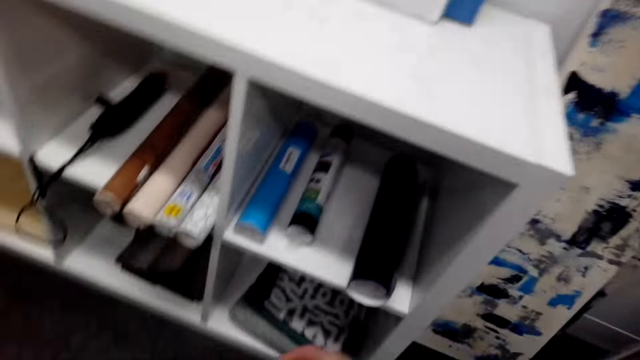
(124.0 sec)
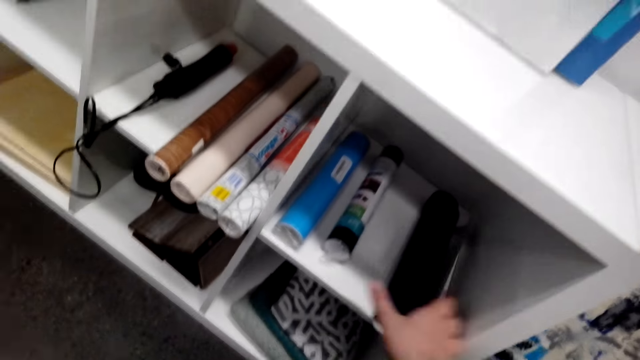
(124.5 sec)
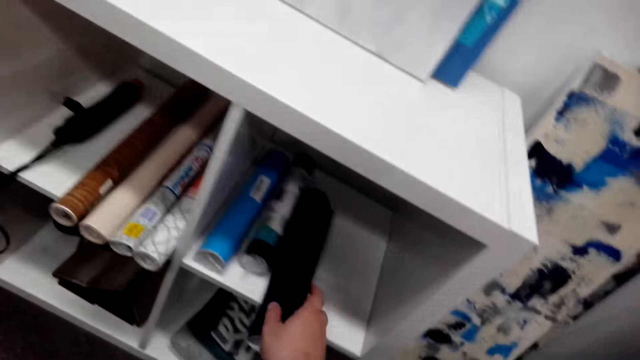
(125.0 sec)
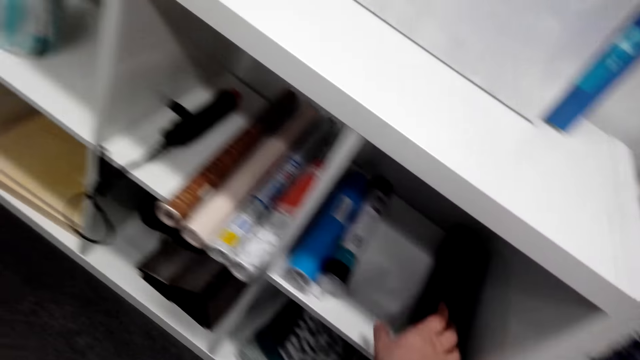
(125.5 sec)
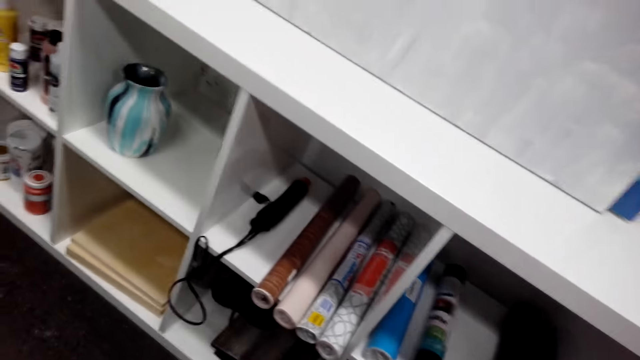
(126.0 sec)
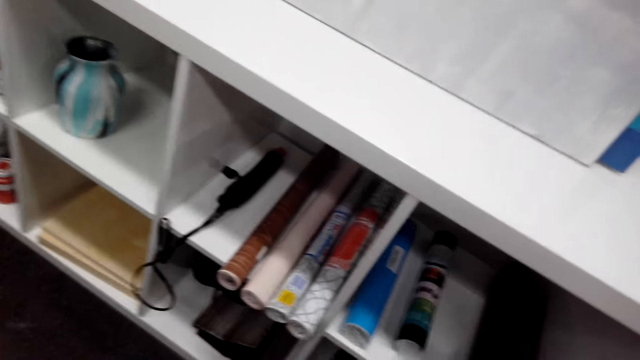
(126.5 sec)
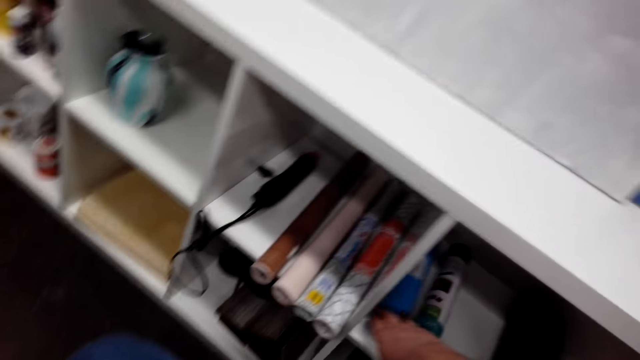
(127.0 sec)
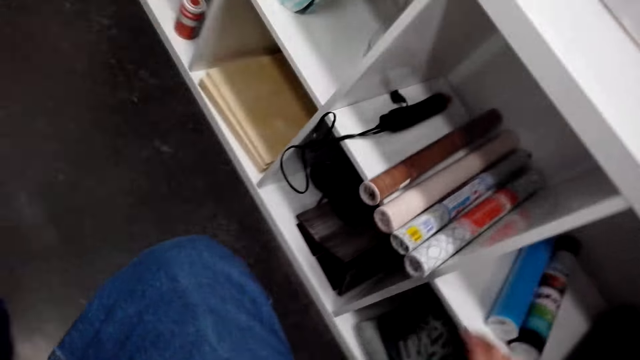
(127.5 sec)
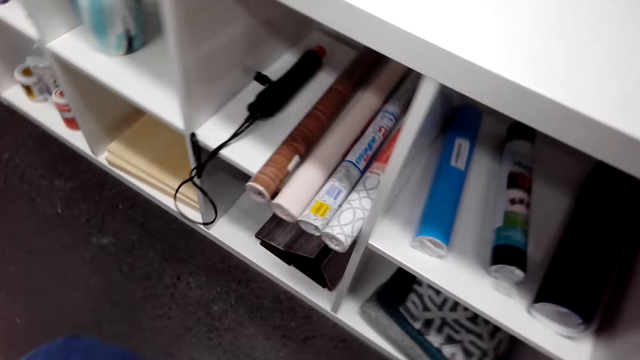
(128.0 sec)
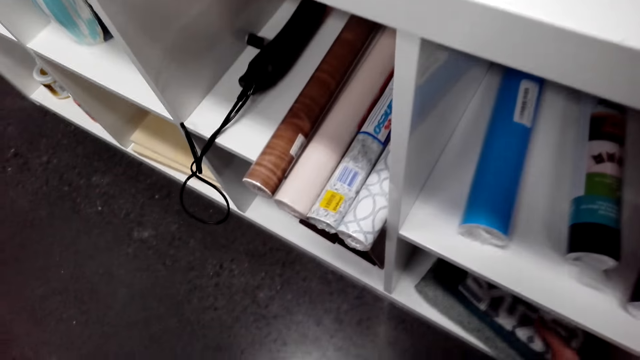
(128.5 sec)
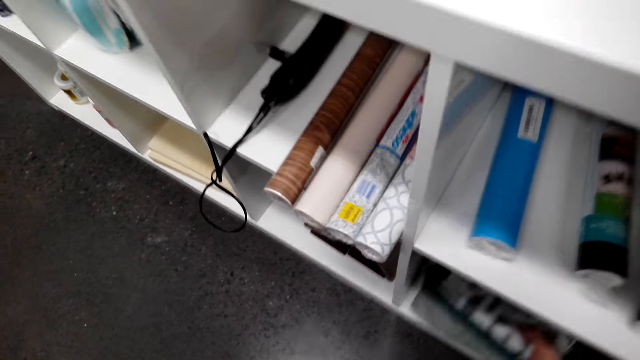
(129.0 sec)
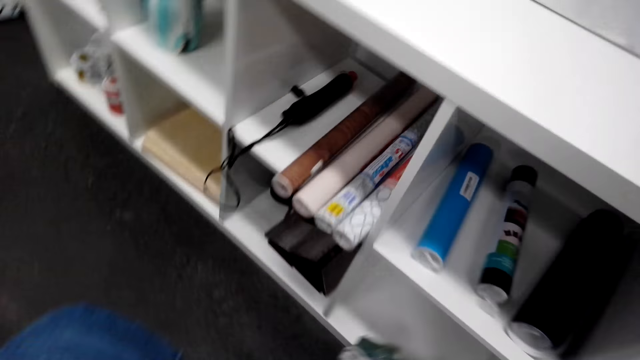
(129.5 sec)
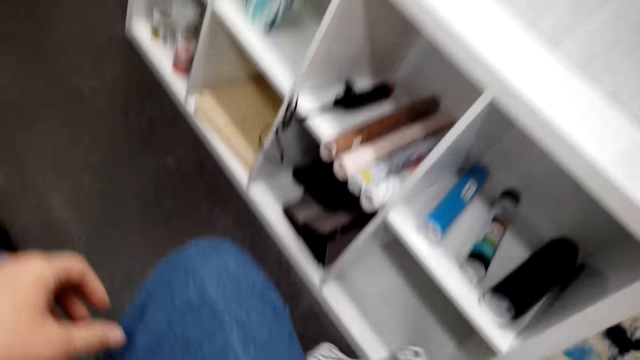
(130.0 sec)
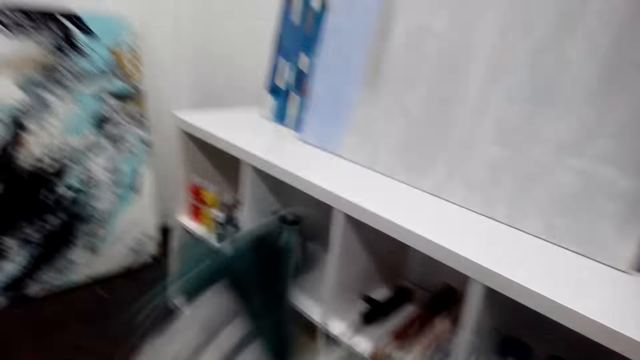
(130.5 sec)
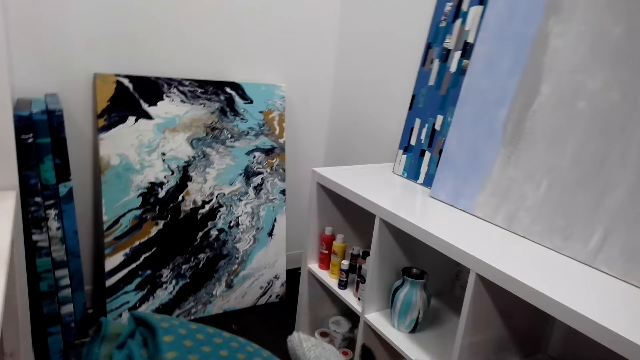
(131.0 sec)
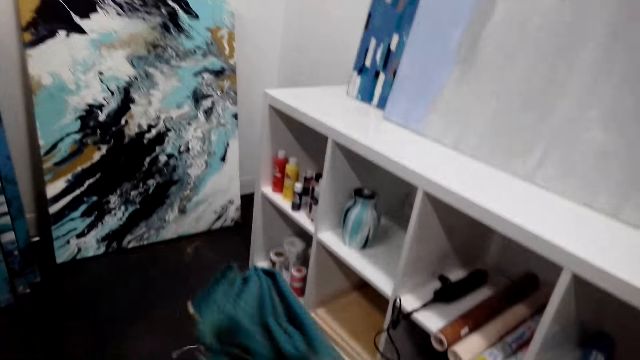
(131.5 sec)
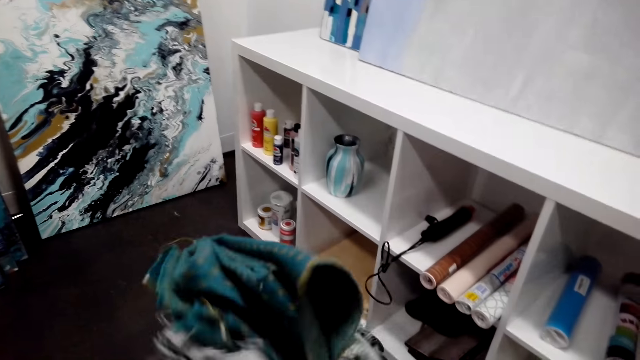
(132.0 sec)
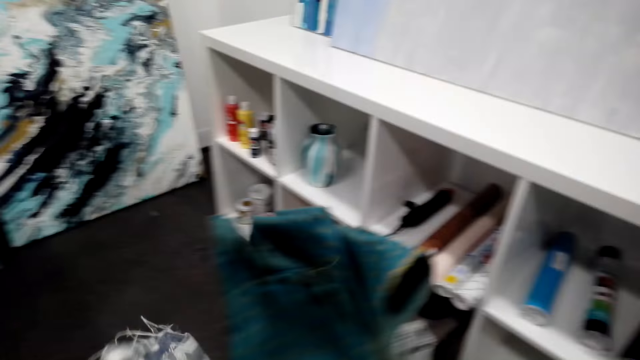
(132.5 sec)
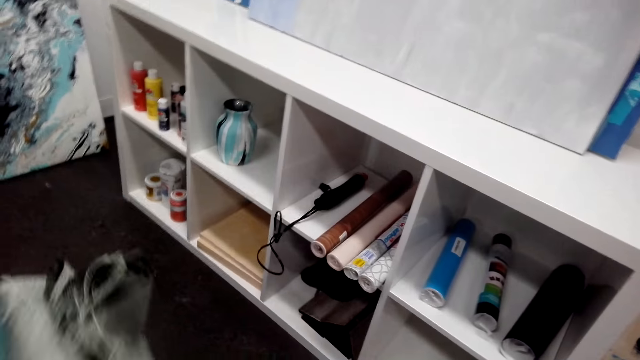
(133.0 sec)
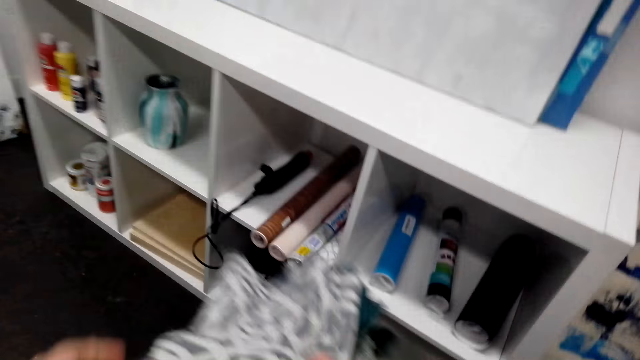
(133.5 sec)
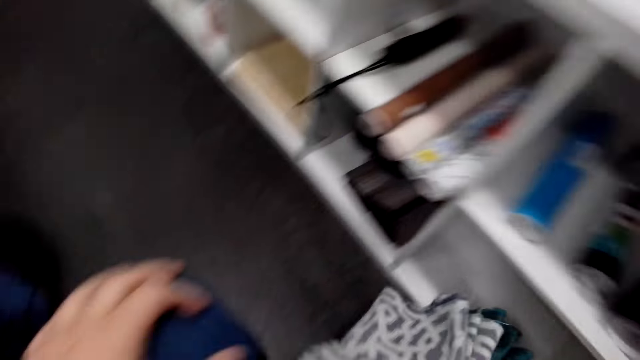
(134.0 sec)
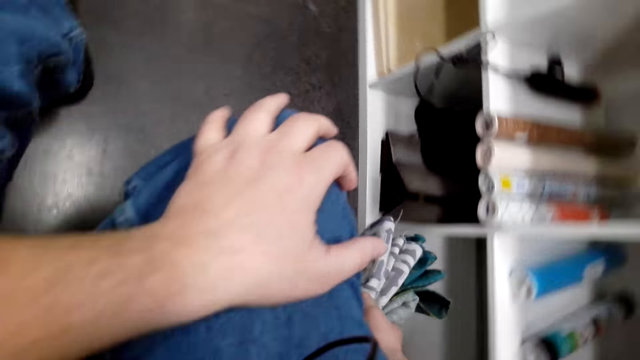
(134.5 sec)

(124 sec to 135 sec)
The camera wearer touches the wallpaper on the shelf. They move the wallpapers. They take the clothes.

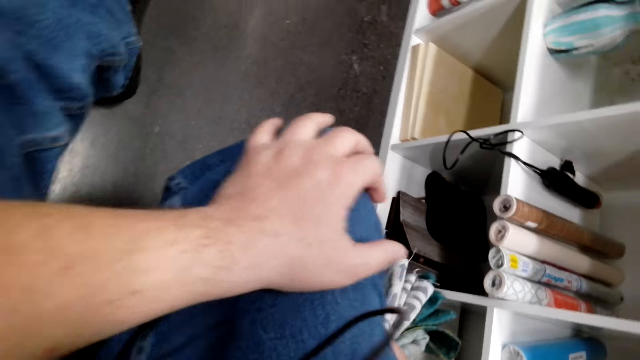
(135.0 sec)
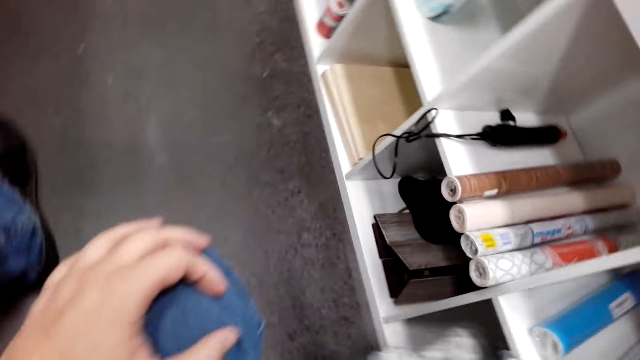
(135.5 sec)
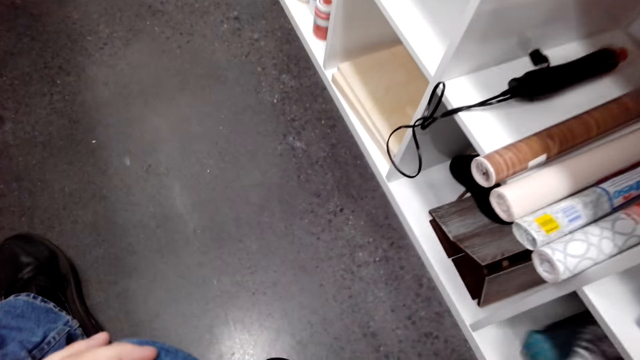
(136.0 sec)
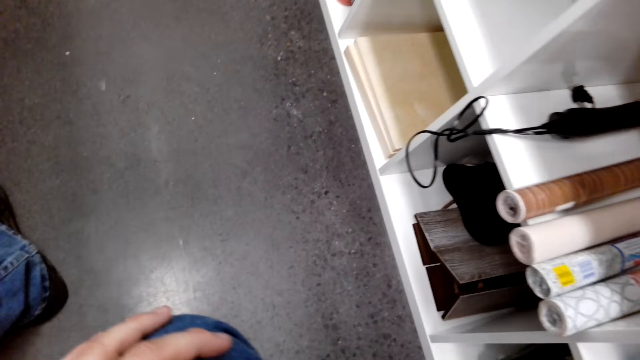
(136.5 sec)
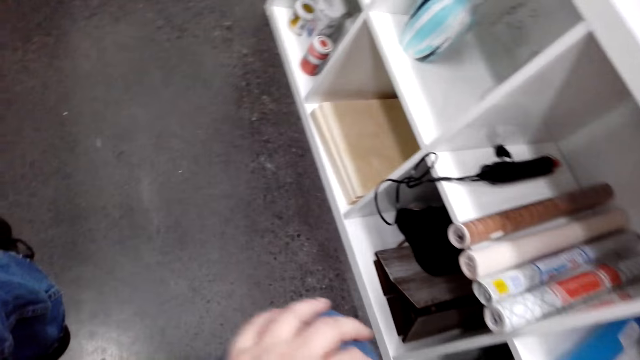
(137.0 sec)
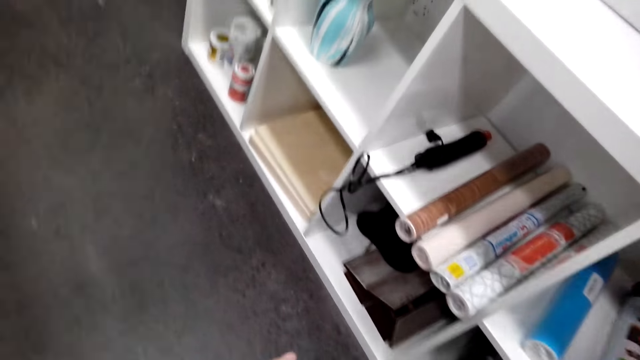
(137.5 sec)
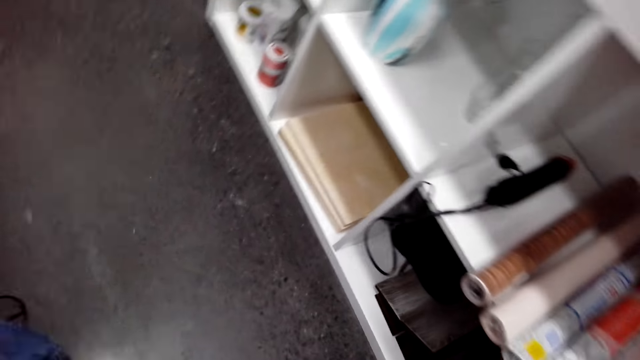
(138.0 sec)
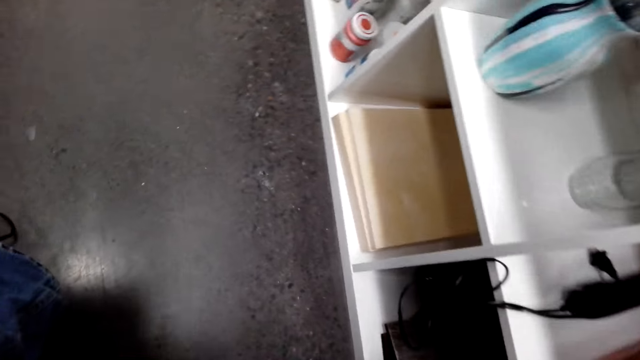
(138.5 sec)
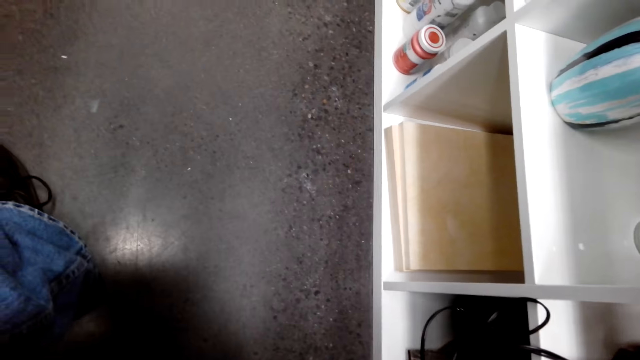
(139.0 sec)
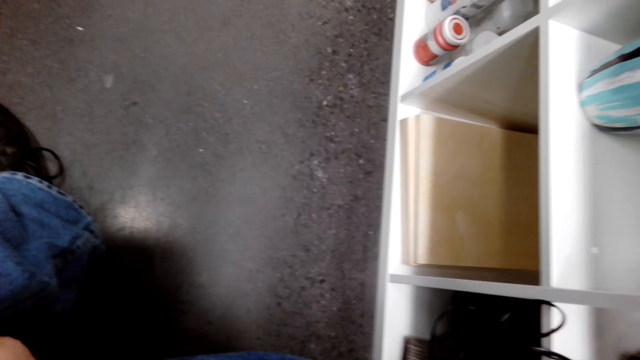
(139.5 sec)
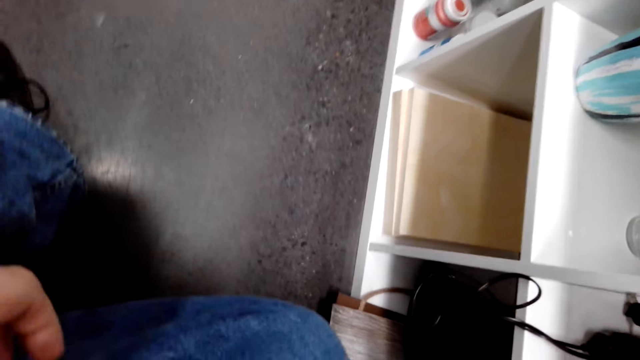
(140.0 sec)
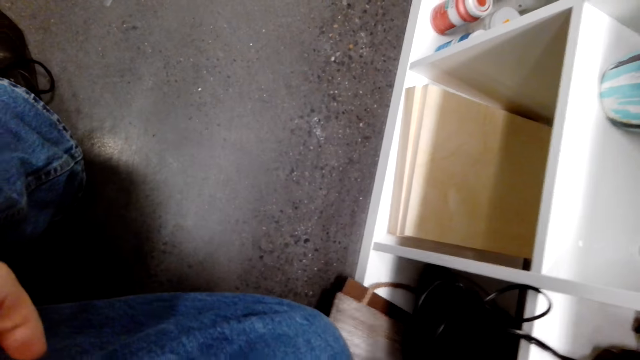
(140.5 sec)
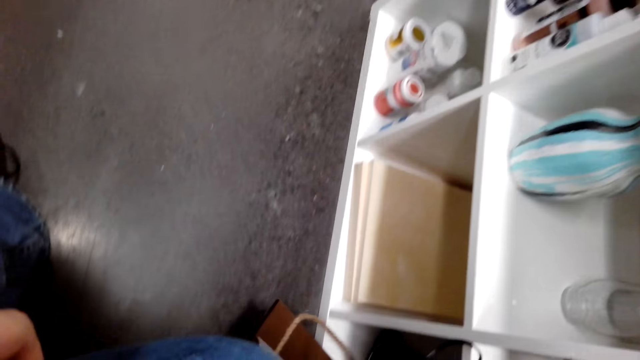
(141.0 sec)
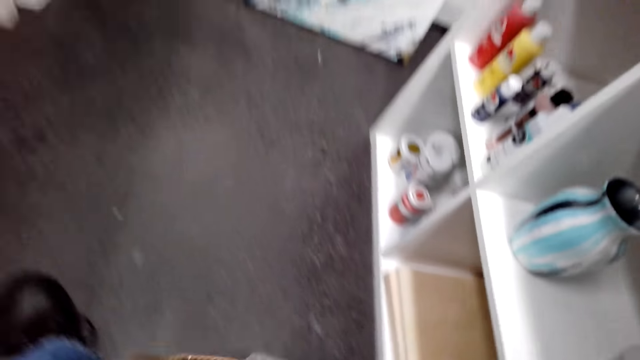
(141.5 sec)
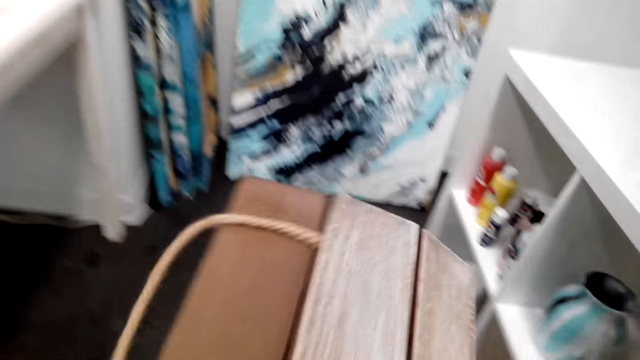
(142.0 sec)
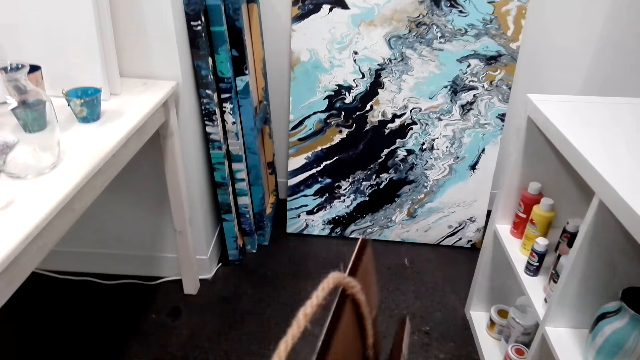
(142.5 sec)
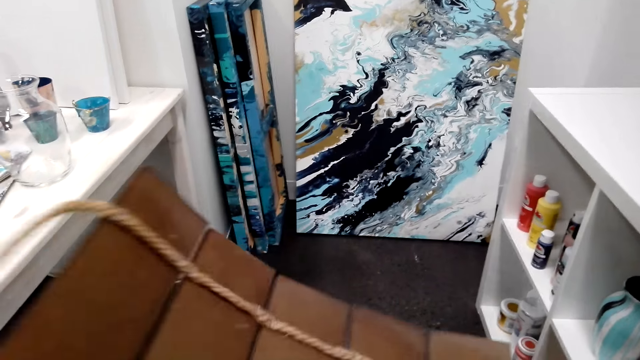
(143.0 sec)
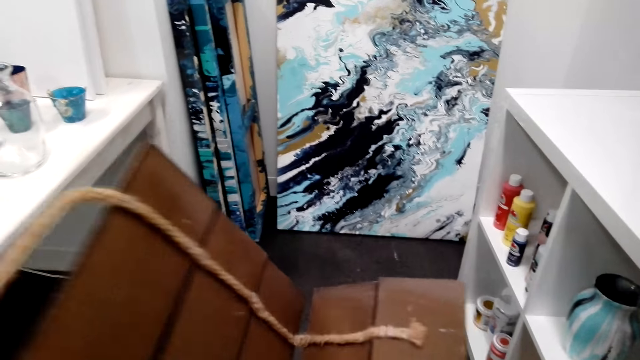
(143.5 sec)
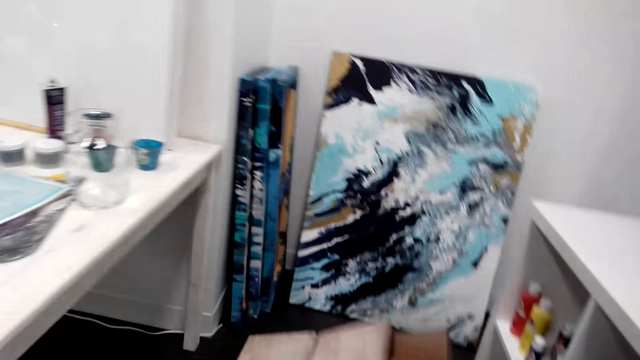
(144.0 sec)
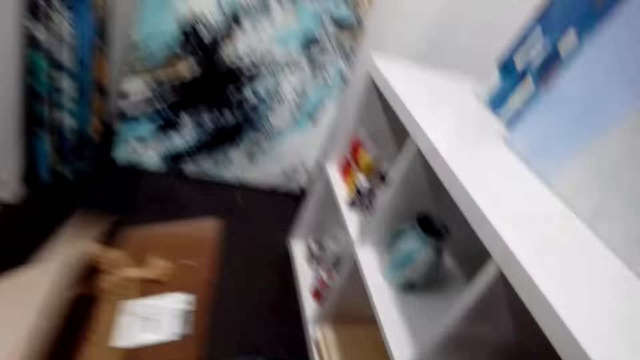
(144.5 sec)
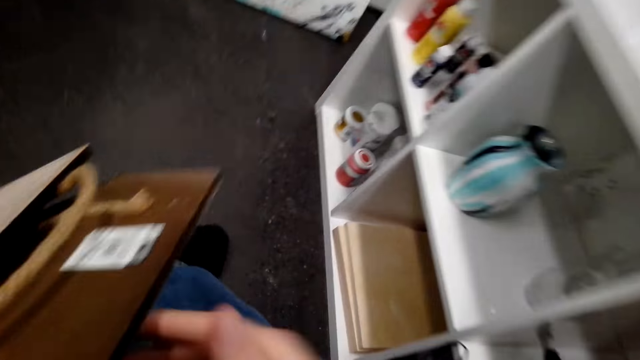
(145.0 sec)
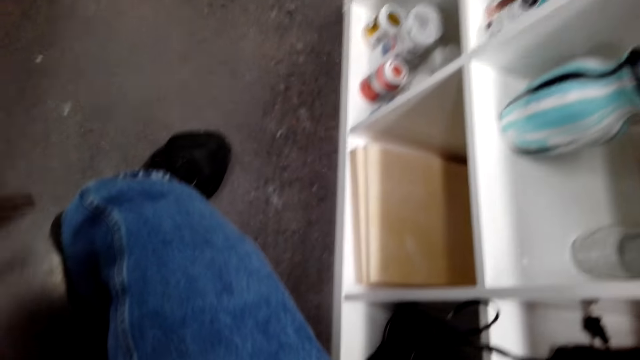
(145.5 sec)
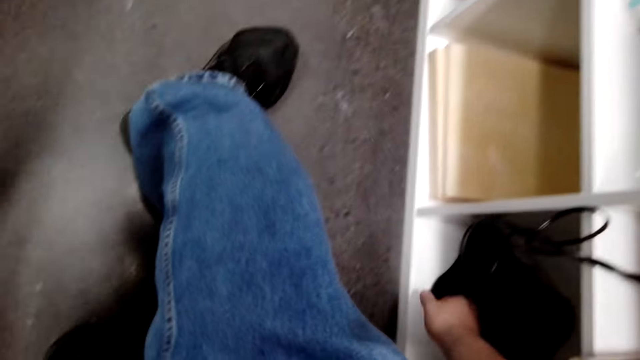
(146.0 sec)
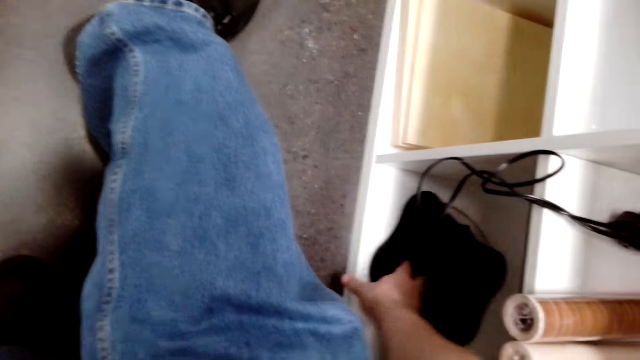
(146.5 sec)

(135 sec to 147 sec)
The camera wearer puts the clothes in the shelf. They put something on the floor. They take a bag. They unfold something.
